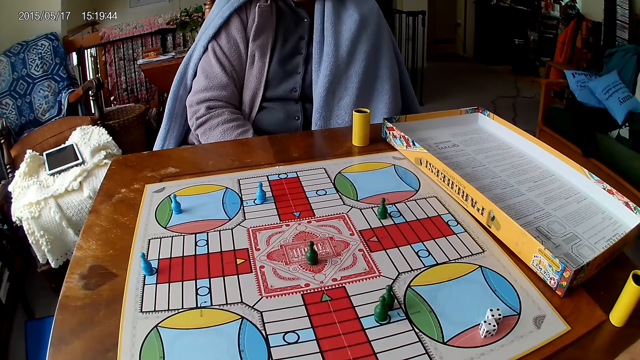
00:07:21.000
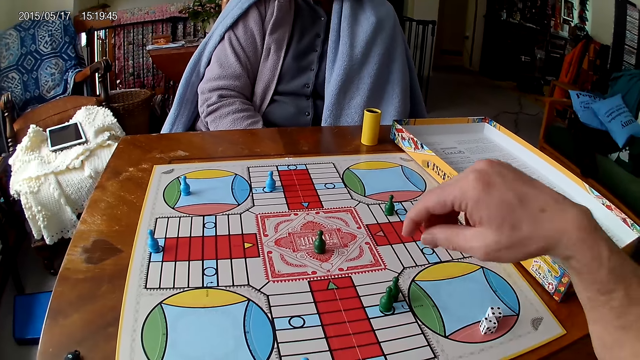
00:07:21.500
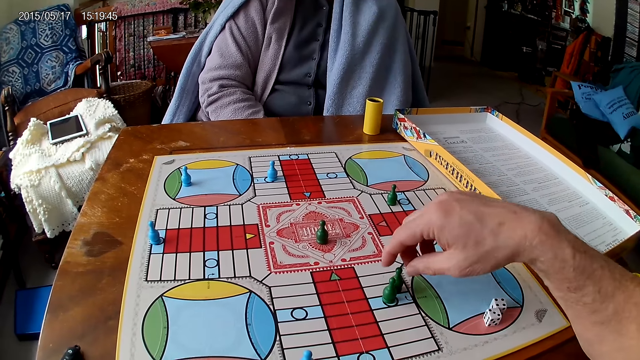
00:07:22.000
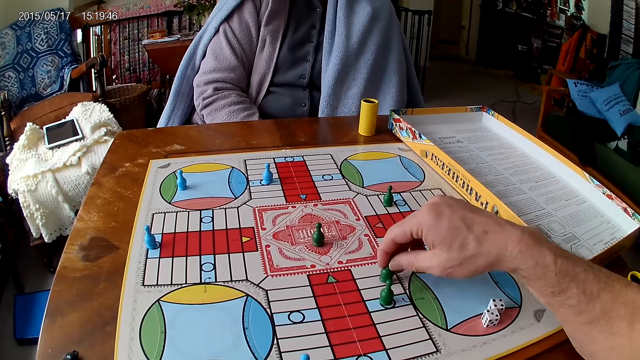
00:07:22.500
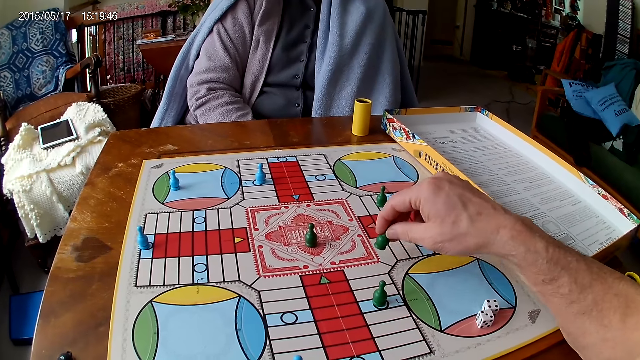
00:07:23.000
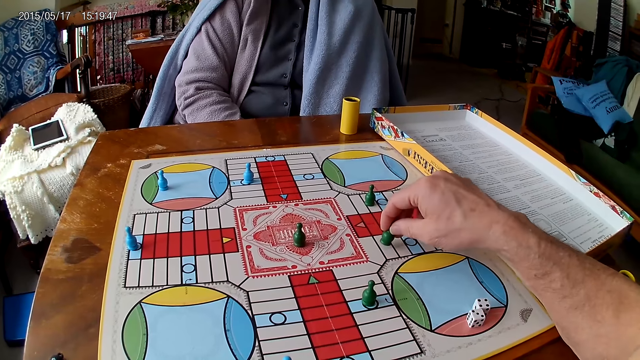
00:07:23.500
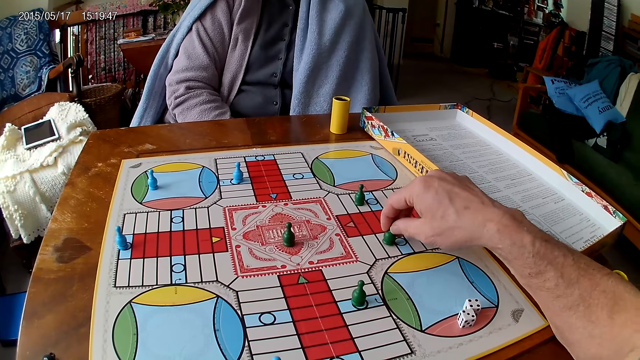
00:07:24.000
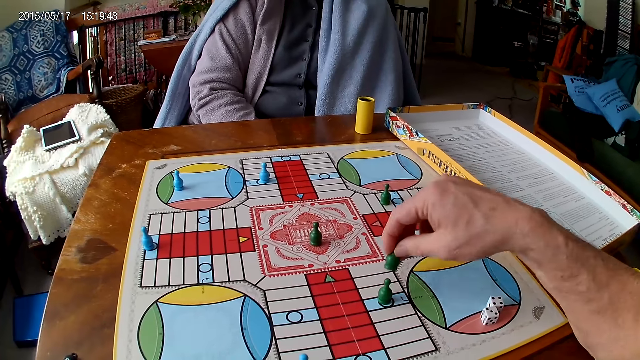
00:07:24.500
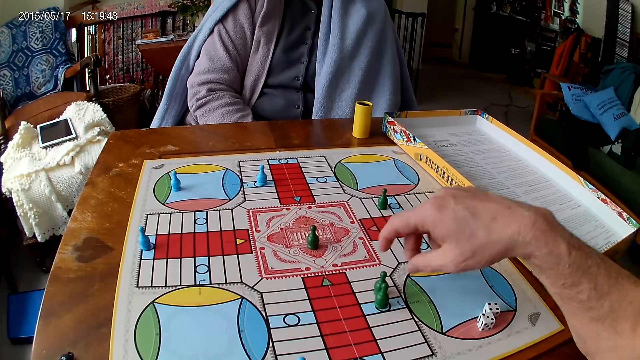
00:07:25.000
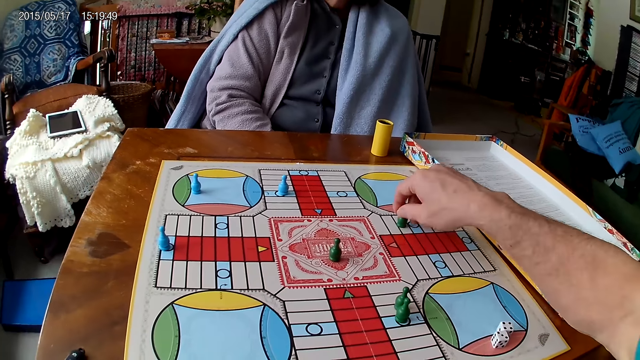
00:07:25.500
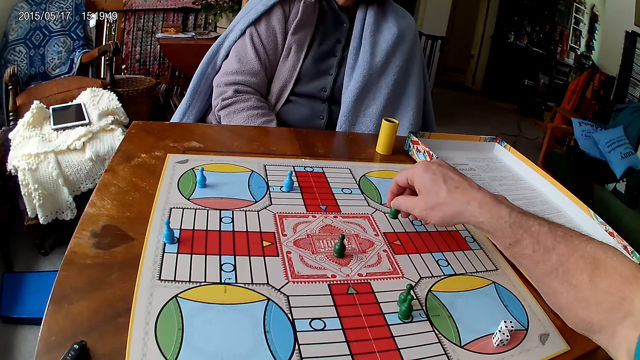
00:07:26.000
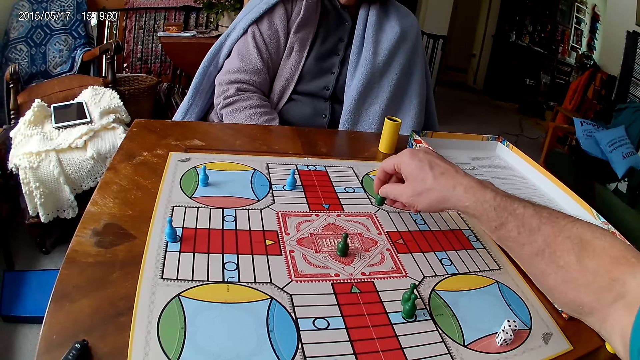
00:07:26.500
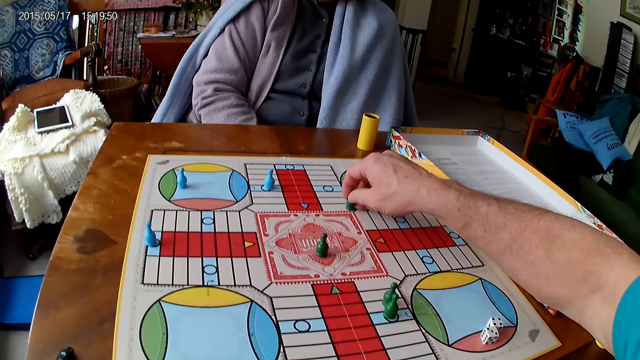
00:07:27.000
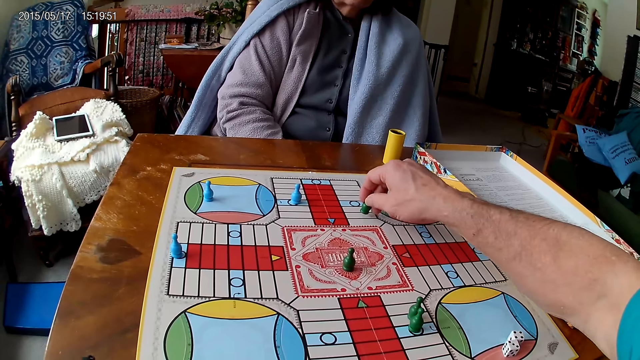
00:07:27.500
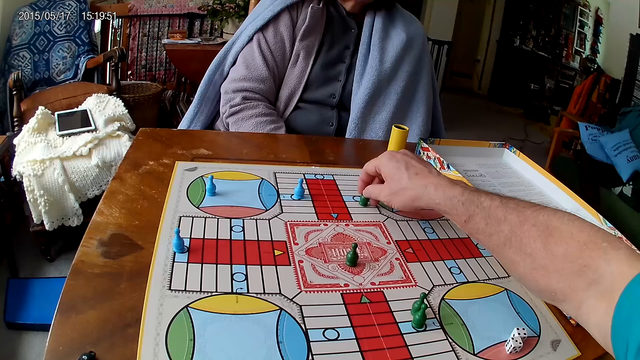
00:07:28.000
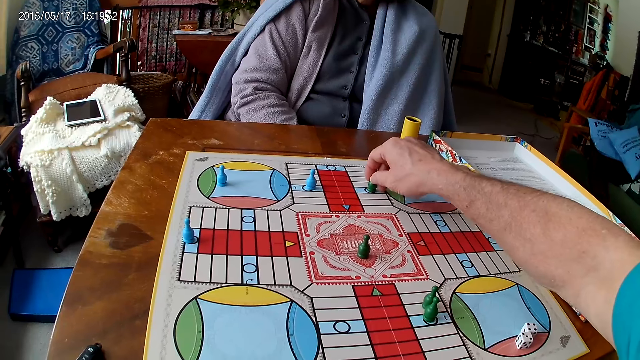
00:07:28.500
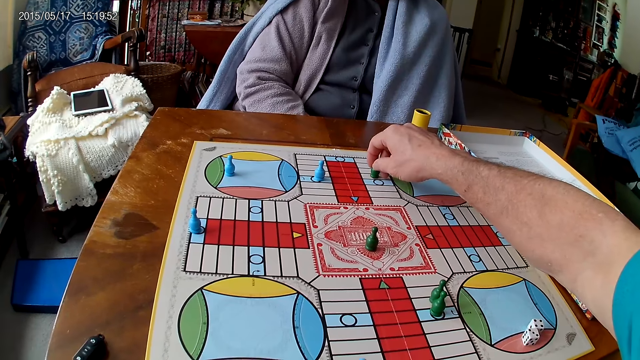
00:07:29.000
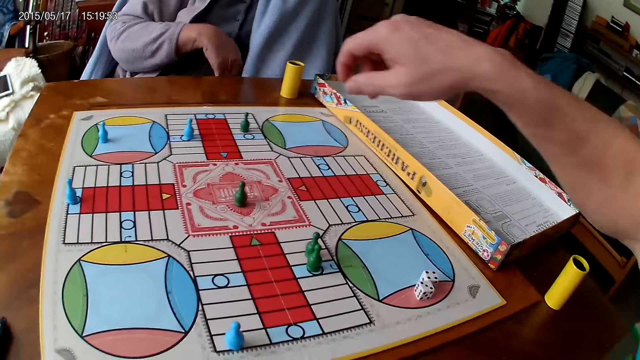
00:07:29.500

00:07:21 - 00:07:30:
The camera wearer picks up the dice. He moves a piece on the Ludo board with his right hand. He moves the dice. He picks up the dice. He moves another piece on the Ludo board with his right hand. He moves the dice.

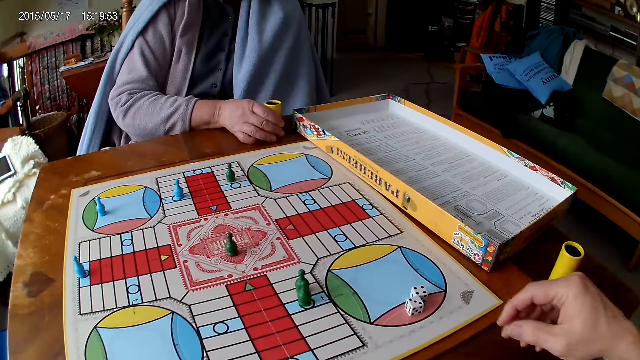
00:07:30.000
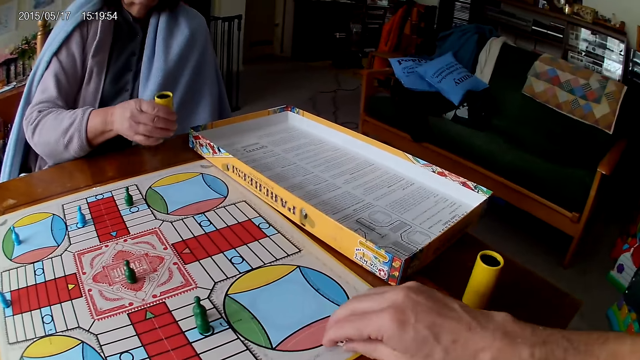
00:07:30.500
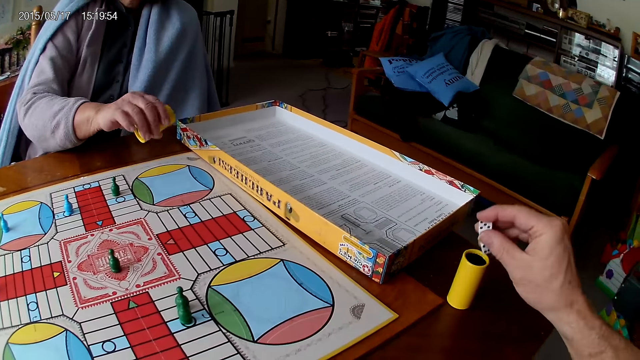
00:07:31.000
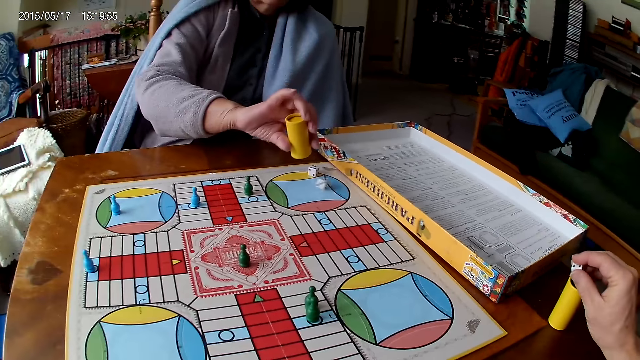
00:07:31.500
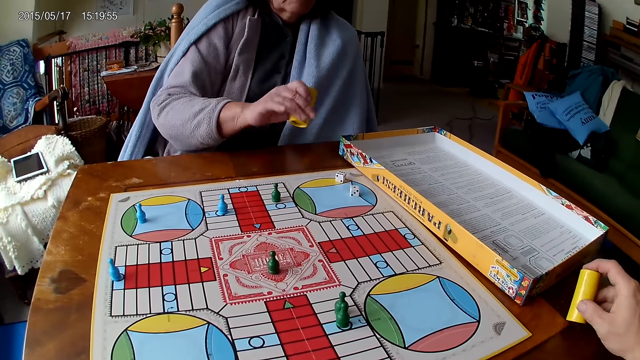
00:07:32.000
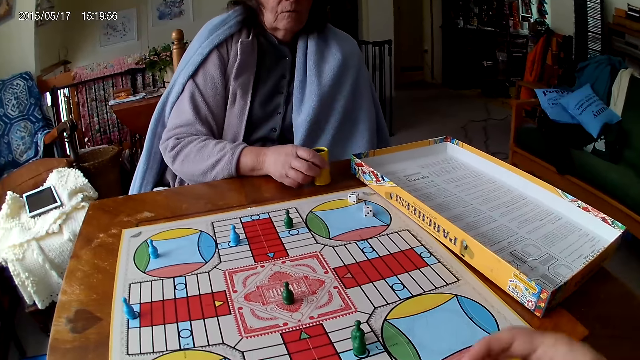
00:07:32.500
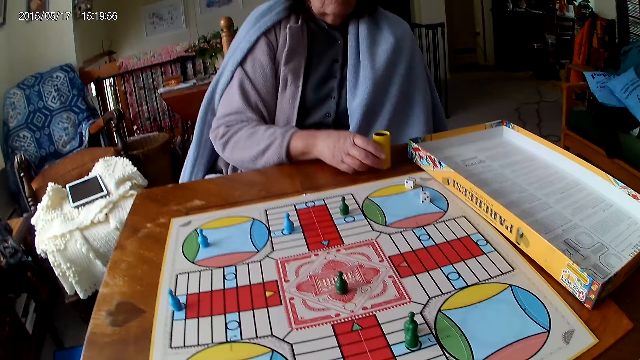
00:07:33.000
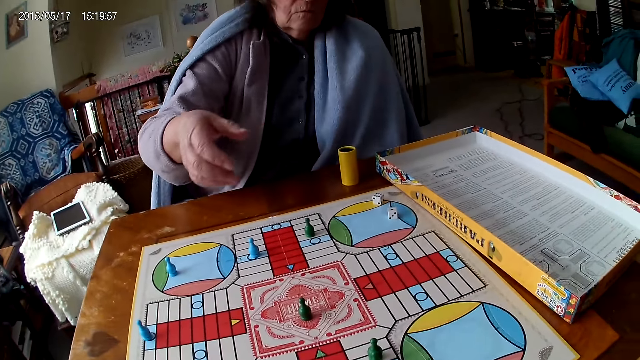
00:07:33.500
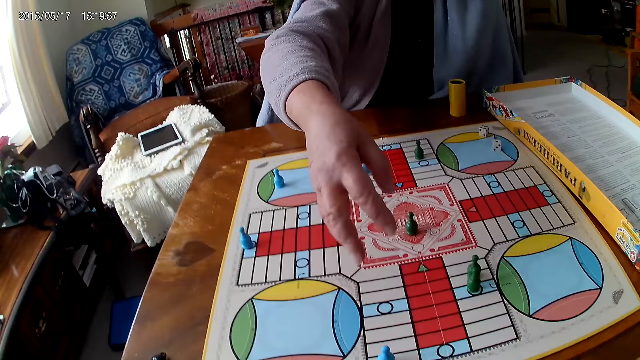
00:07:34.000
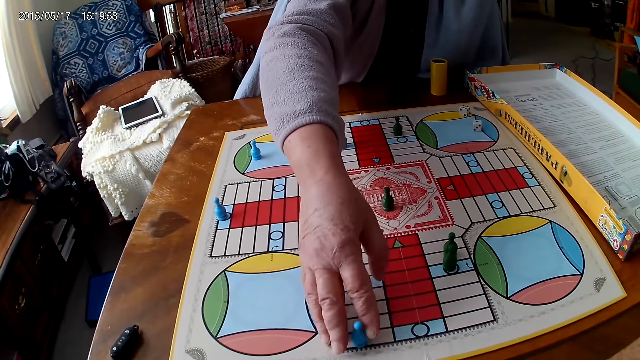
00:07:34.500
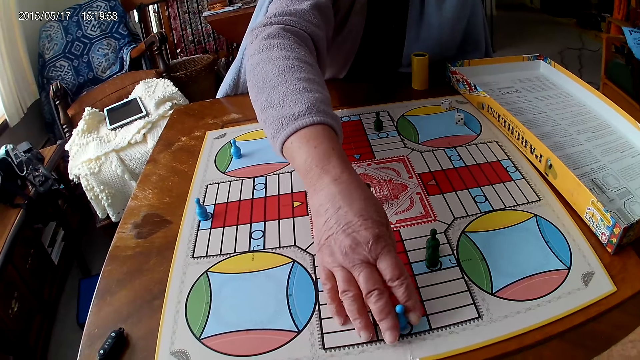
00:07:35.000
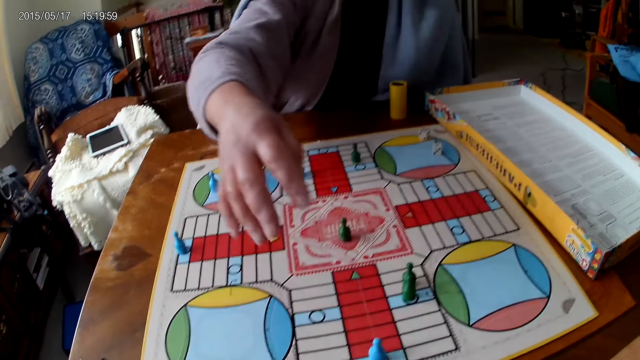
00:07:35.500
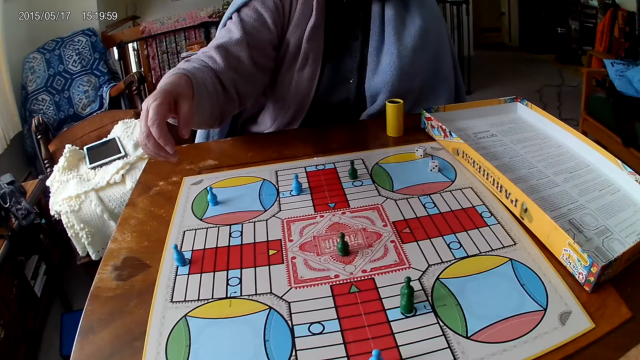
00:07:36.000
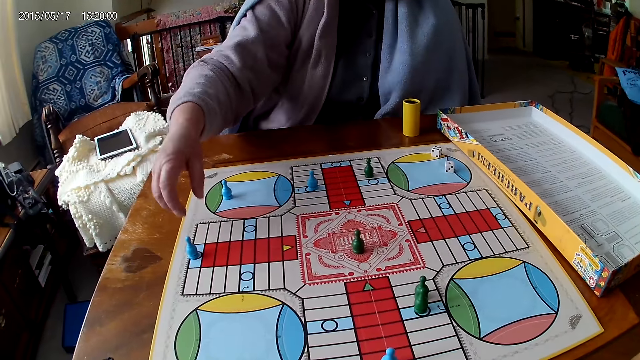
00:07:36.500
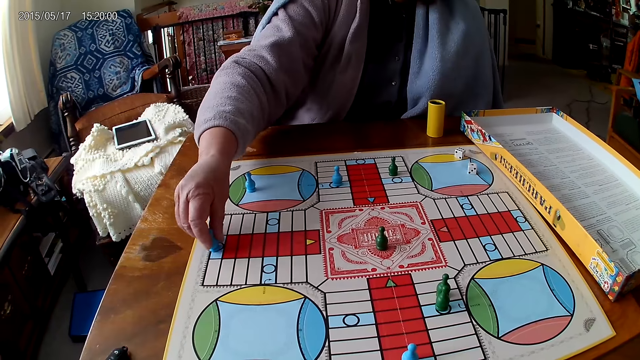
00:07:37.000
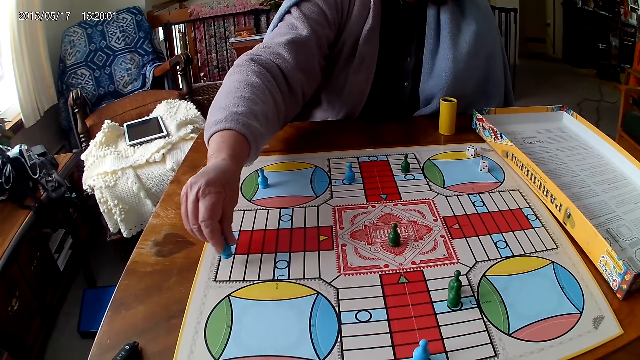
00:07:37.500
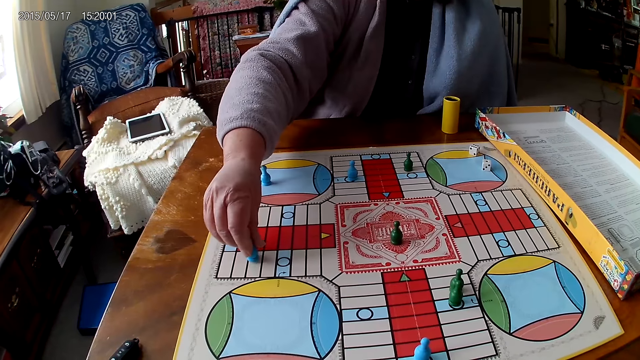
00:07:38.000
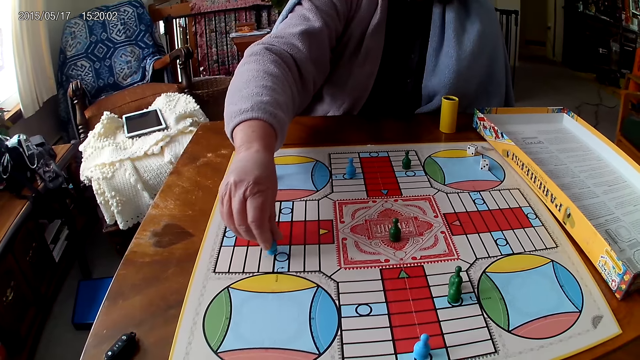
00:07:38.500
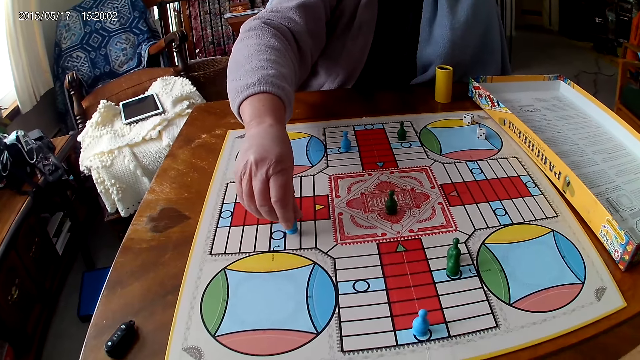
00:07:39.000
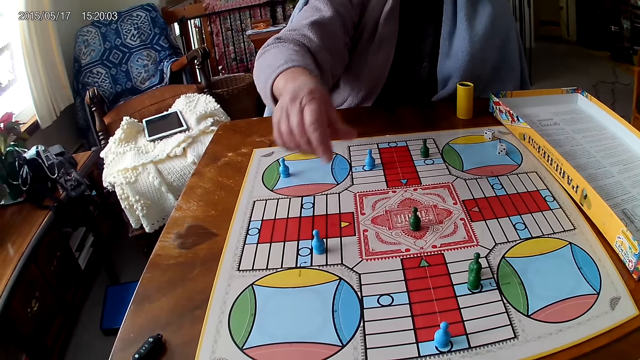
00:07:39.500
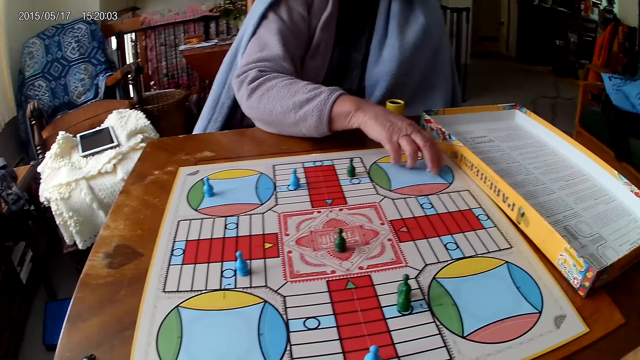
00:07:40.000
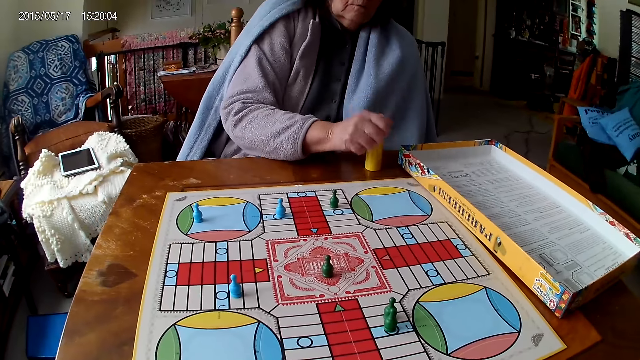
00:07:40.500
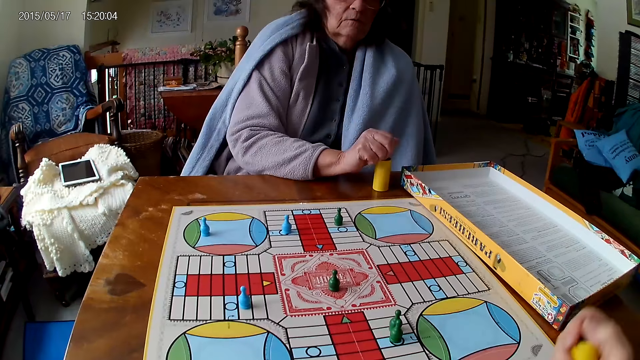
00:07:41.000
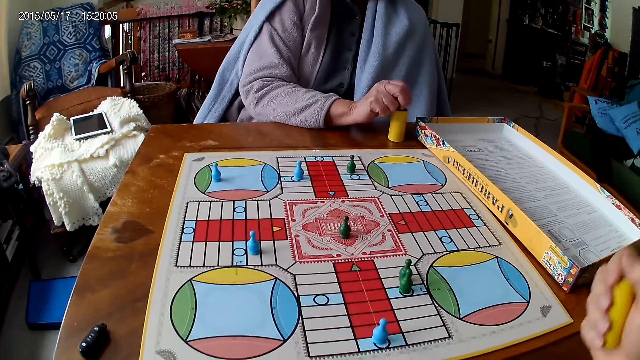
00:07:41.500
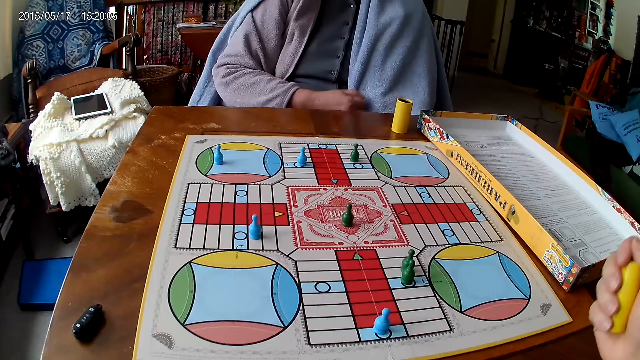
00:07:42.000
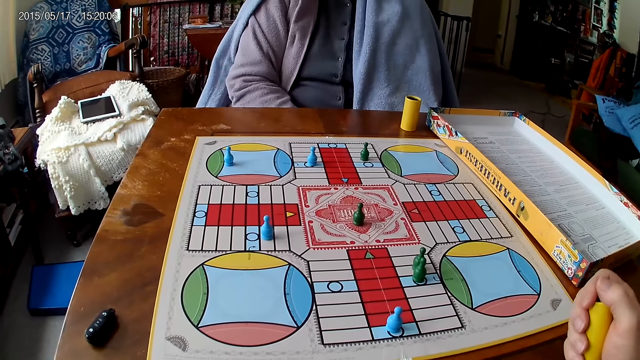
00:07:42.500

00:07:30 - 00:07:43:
A woman picks up the dice cup, shakes her container with her right hand, and spins the dice cup. The camera wearer picks his dice from the Ludo board with his right hand. He puts the dice inside the dice cup. The woman drops the dice in her container on the Ludo board. The camera wearer drops the dice into the container. The woman drops her container on the Ludo board. The camera wearer picks up the dice cup. The woman picks up the dice. She moves a piece on the Ludo board with her right hand. She moves the dice. She moves the dice again. She moves another piece on the Ludo board with her right hand. She picks her dice from the Ludo board with her right hand. She puts the dice inside the cup. The camera wearer shakes his container with his right hand. The woman drops the dice into her container. The camera wearer spins the dice cup.
